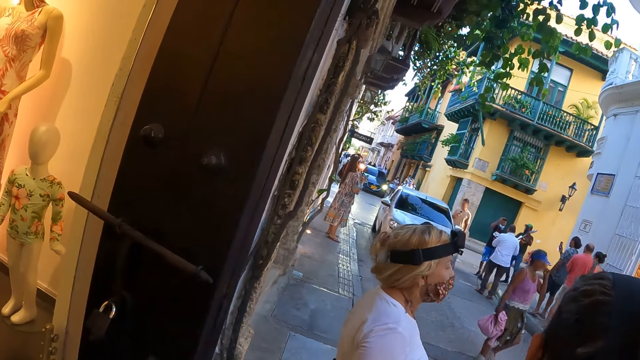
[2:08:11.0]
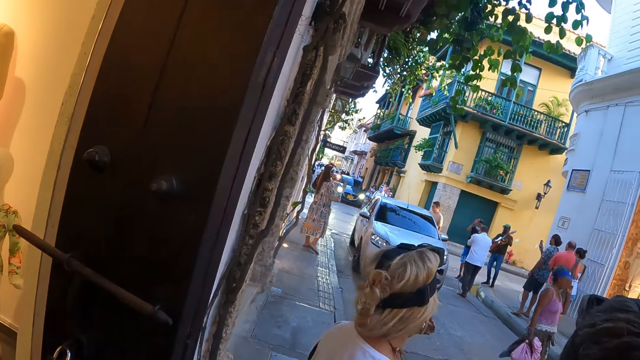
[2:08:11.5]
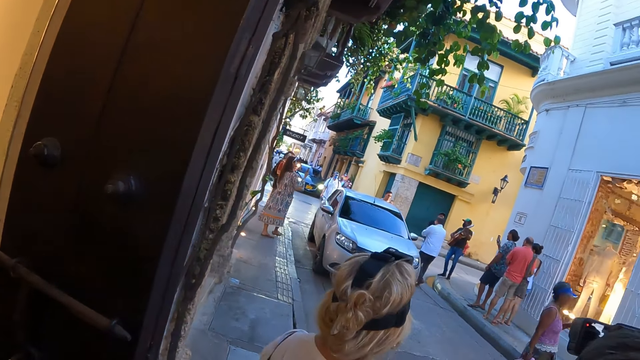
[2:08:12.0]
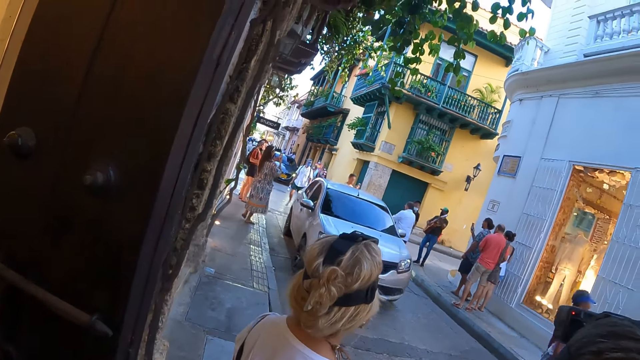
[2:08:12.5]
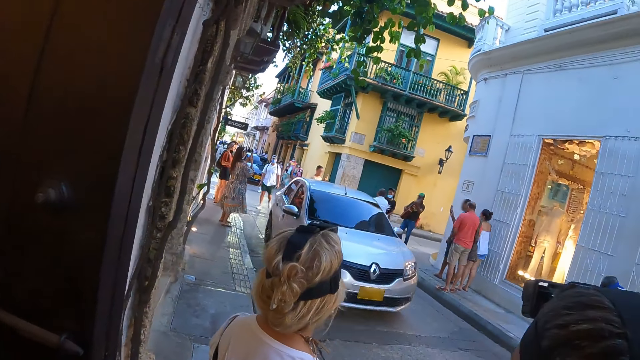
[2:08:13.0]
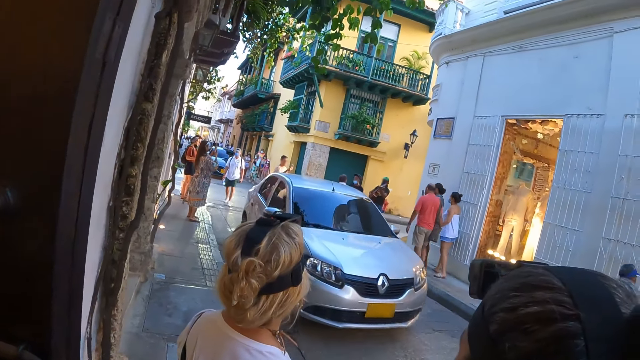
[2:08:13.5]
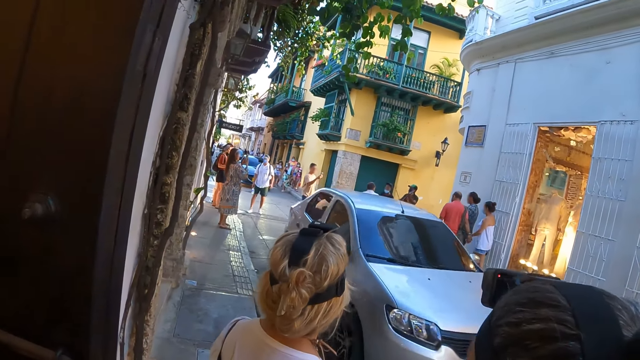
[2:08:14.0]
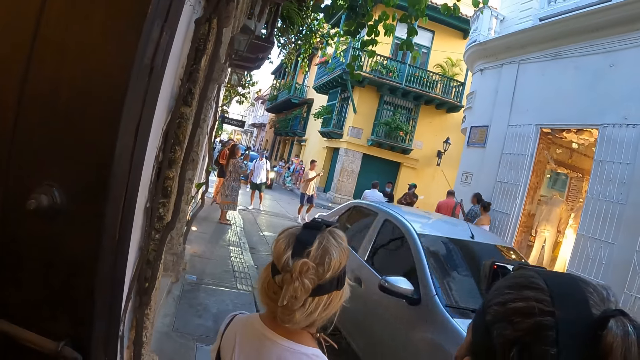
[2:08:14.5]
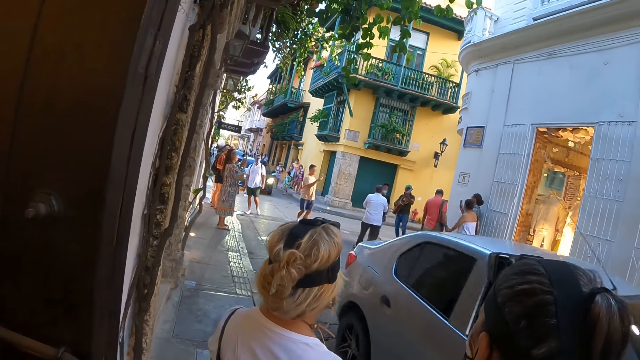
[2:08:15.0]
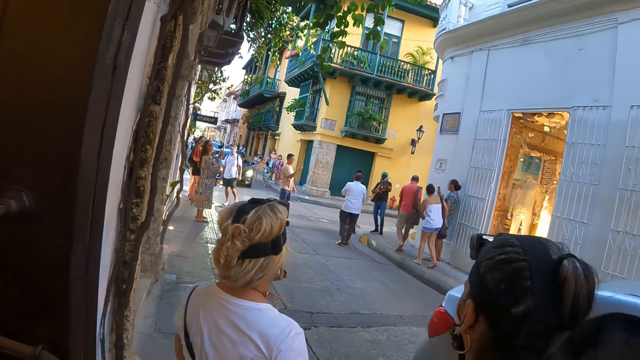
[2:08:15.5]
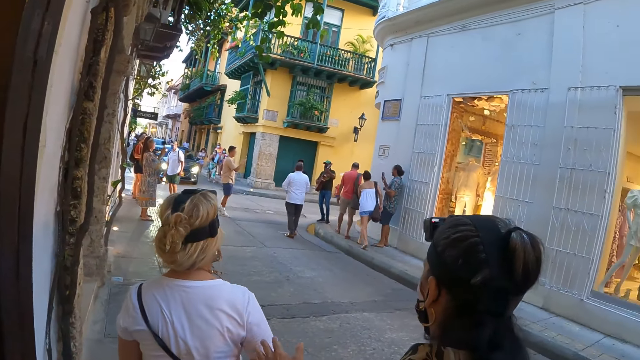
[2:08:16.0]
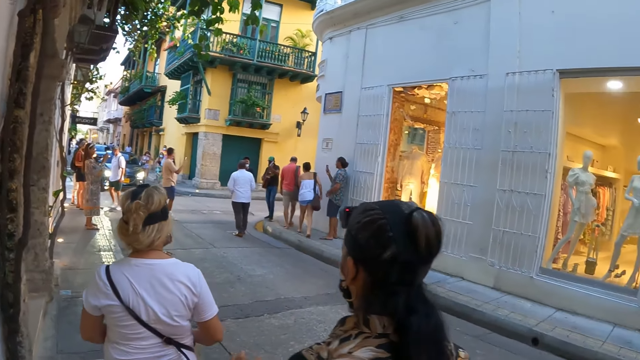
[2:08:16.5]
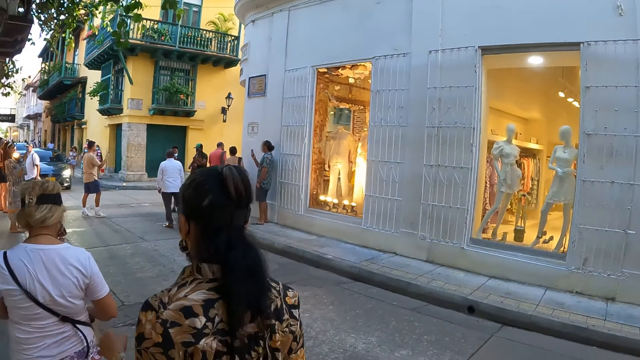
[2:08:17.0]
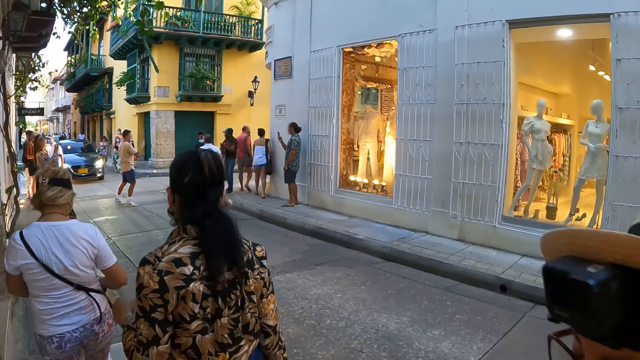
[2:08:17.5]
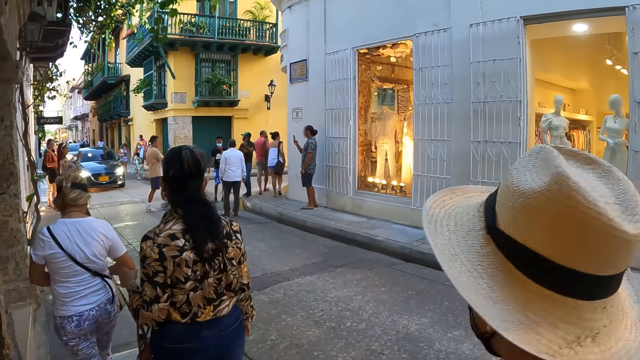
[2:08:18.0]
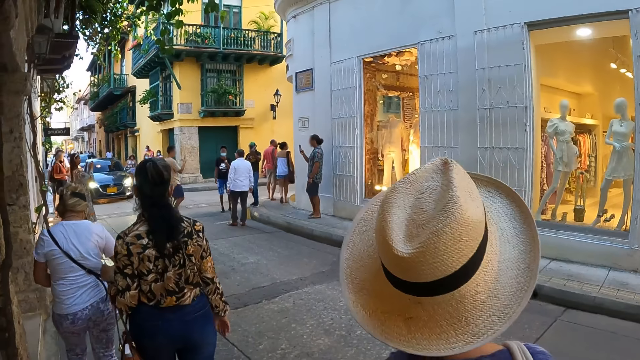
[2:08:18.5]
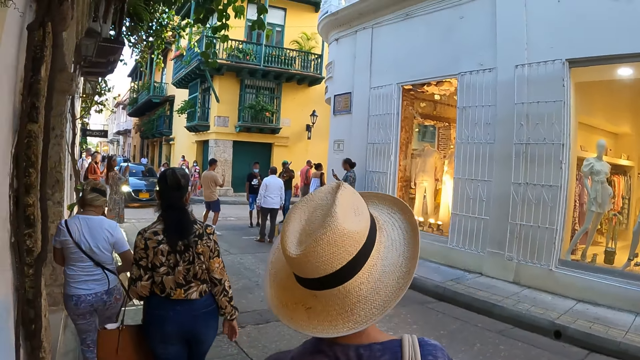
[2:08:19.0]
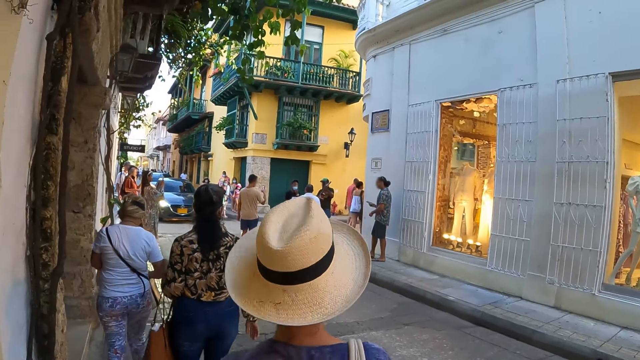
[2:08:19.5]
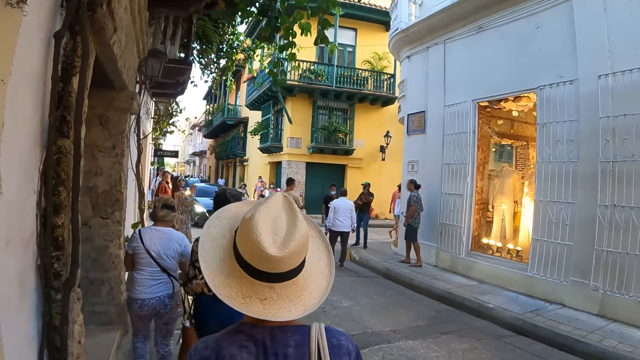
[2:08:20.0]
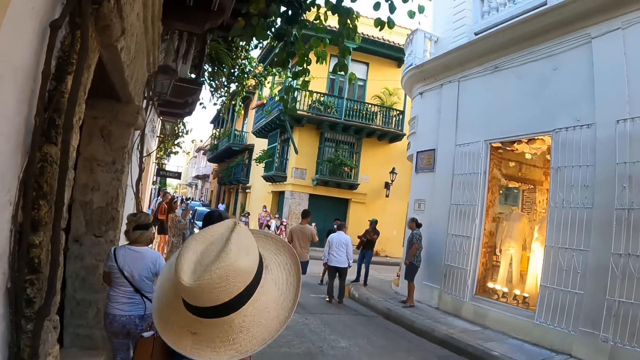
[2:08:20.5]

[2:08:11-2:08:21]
A woman looks around. The camera wearer walks around the street.

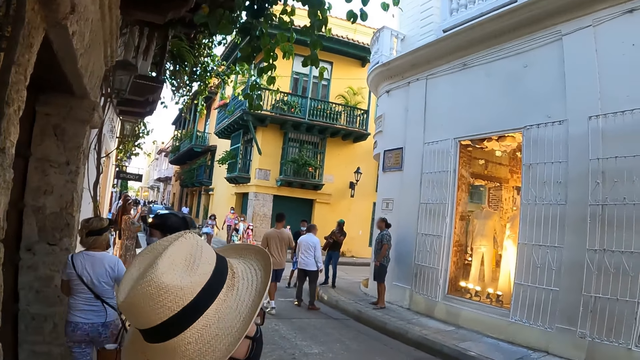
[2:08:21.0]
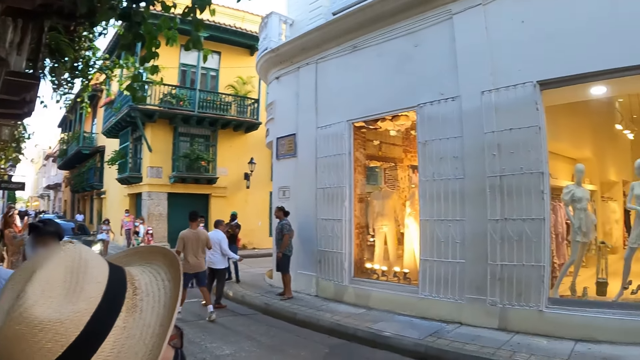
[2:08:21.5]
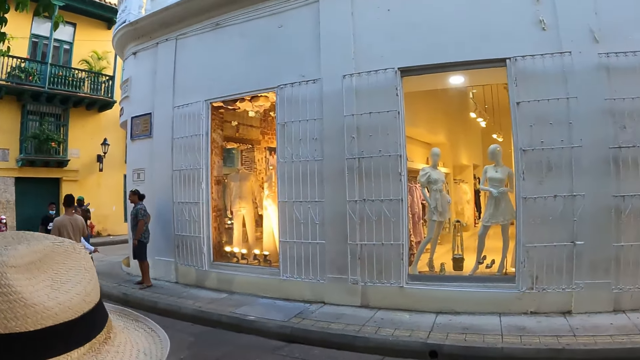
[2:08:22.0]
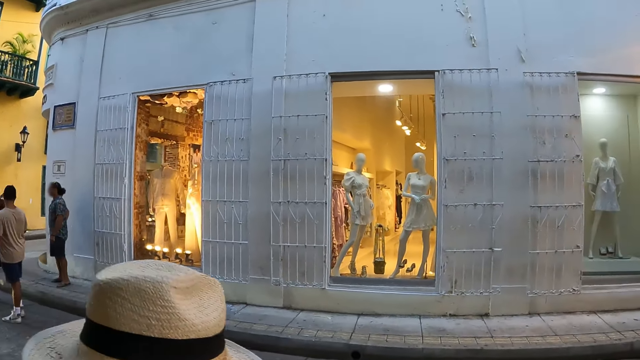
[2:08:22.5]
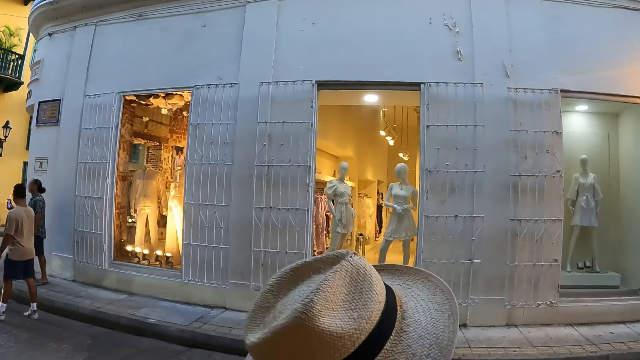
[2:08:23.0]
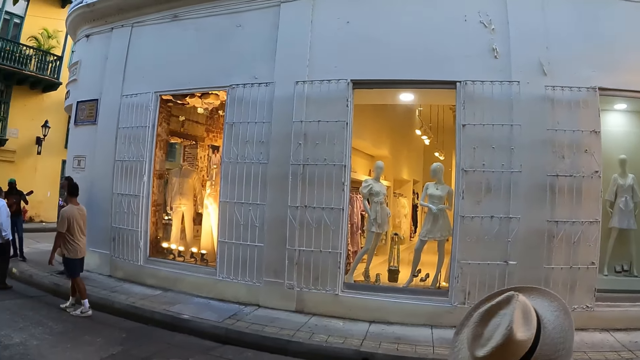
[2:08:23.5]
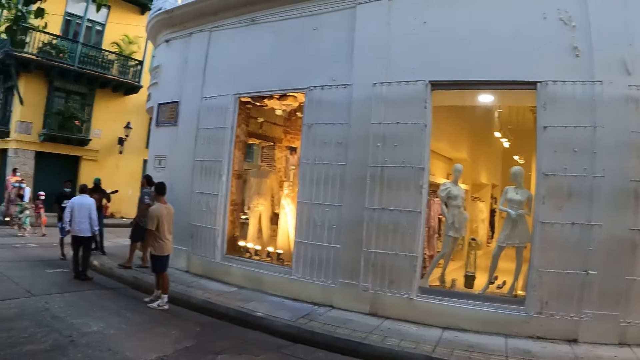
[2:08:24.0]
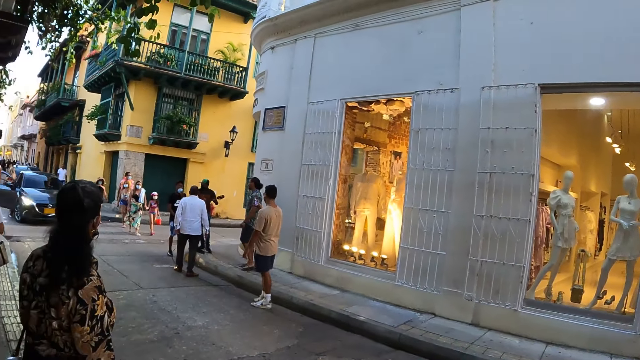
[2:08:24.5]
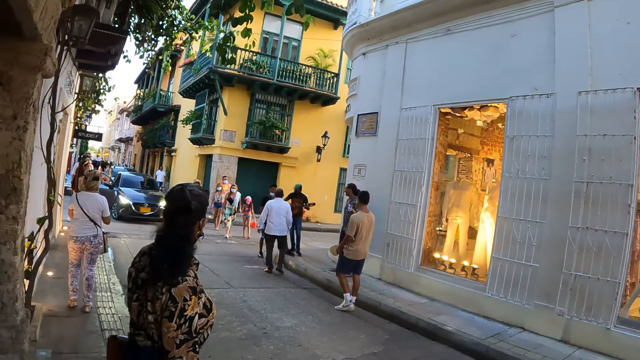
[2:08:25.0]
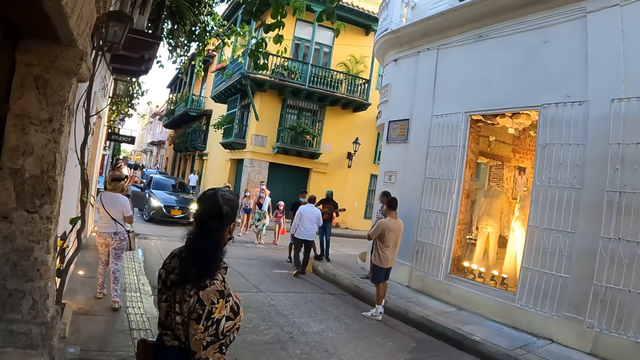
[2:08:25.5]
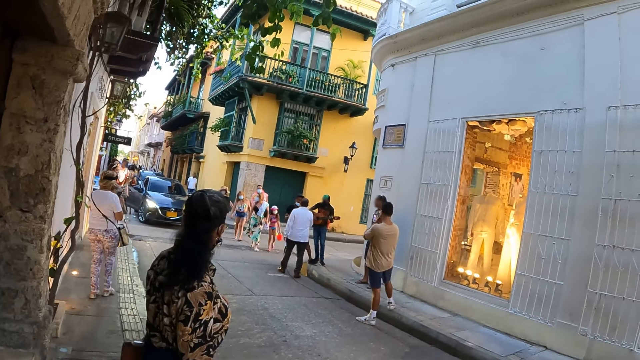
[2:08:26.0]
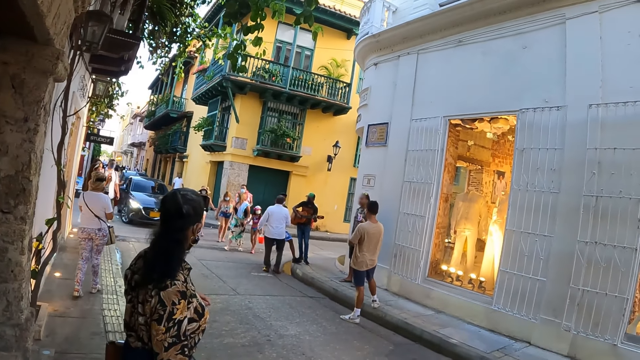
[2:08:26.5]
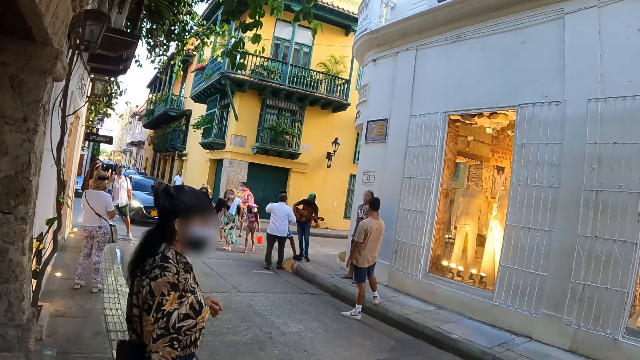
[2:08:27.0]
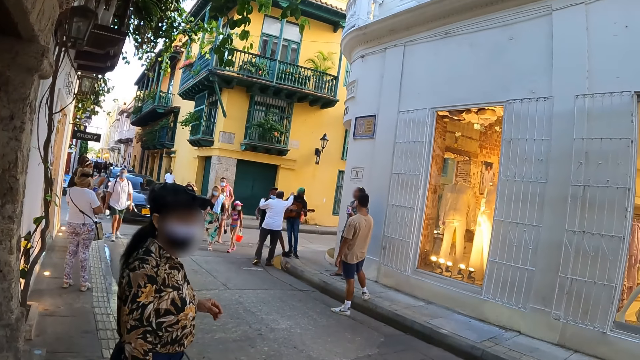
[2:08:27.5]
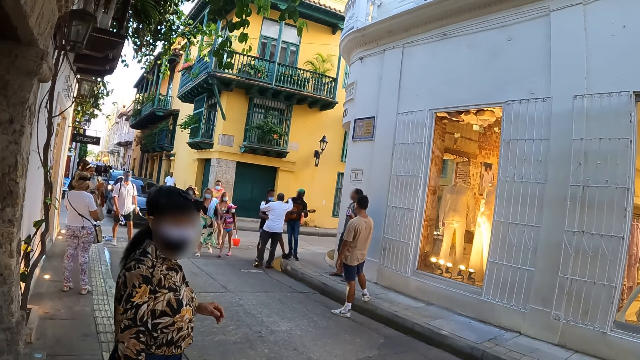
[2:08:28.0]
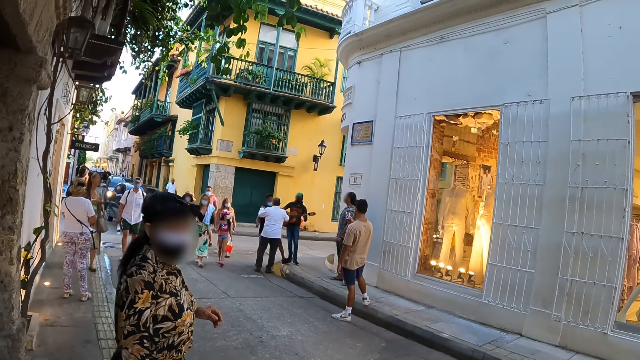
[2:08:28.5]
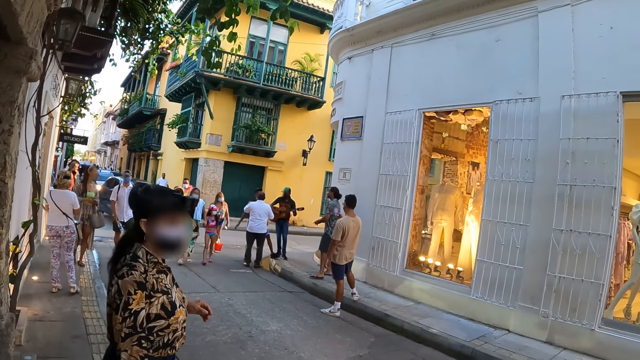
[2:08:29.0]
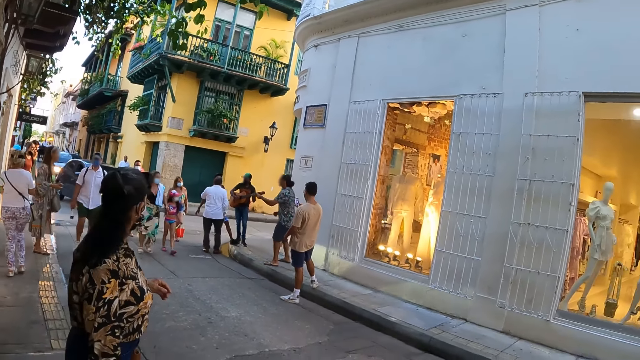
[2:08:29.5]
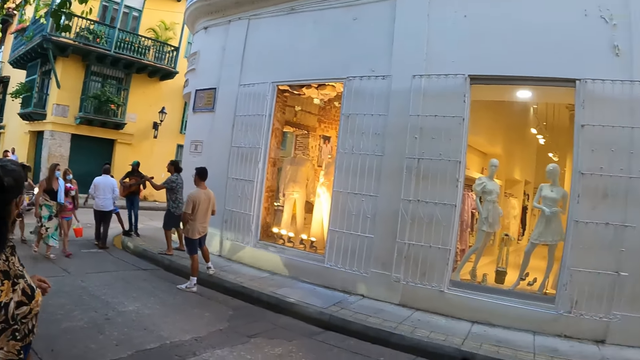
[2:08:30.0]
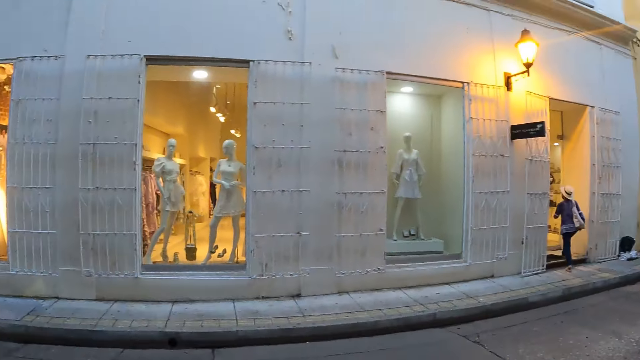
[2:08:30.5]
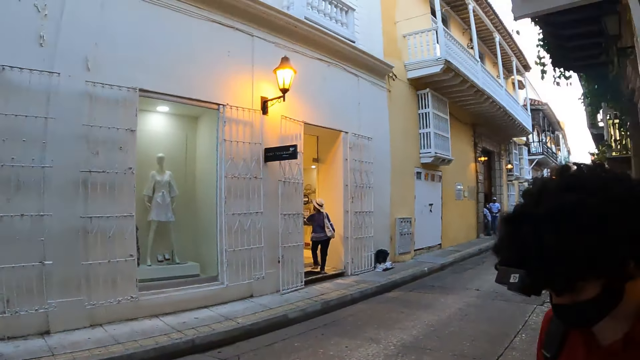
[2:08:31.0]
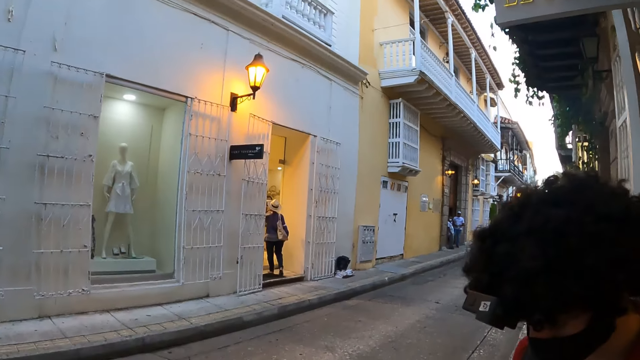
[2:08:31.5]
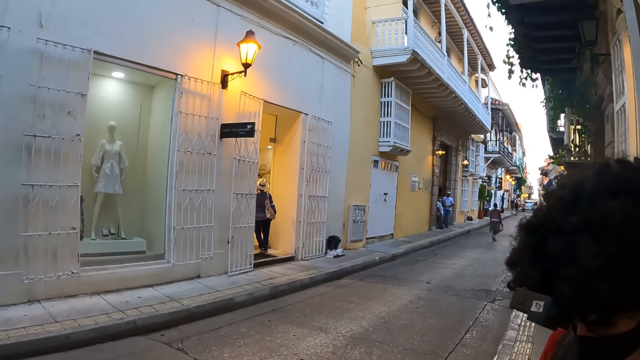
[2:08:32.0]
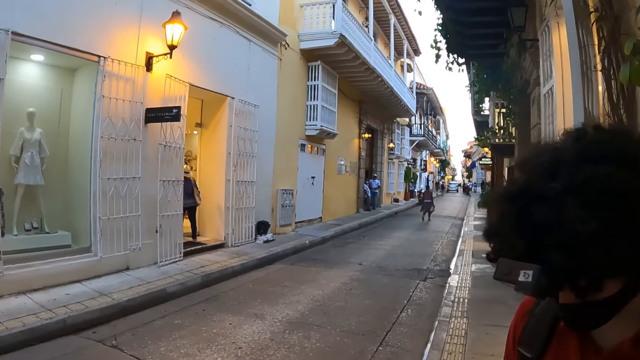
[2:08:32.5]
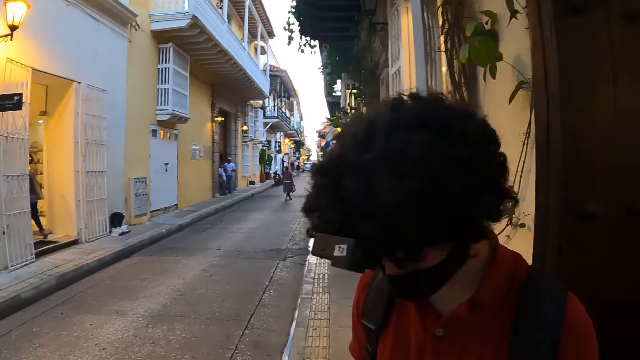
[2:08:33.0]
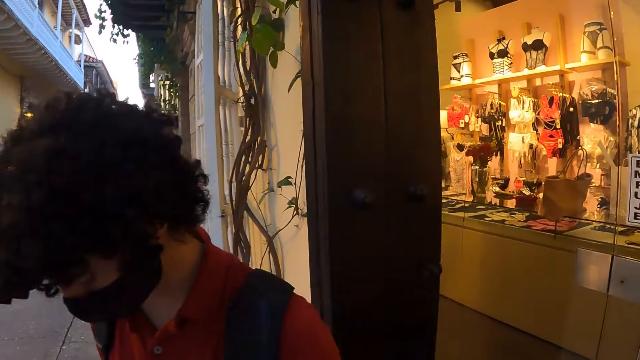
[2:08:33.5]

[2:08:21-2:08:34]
The camera wearer looks around. A woman looks around. Another woman looks around. The camera wearer looks around the road. A man converses with the camera wearer.
